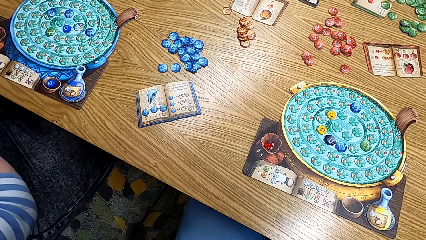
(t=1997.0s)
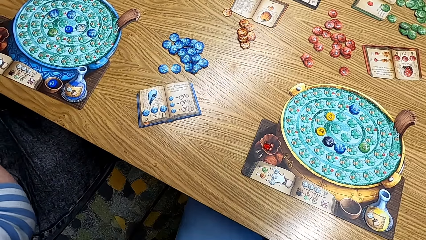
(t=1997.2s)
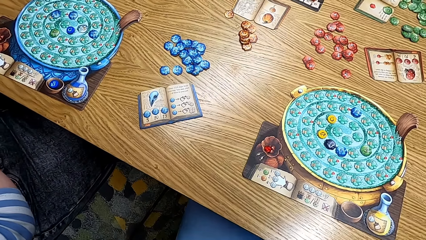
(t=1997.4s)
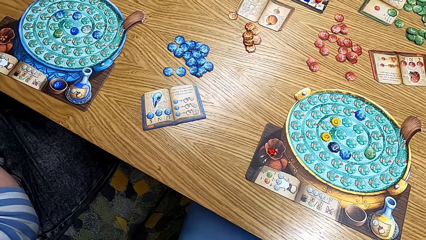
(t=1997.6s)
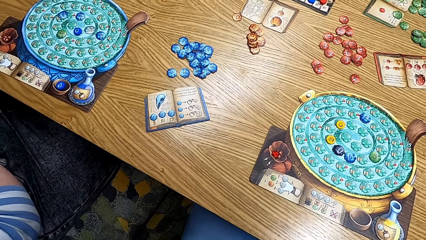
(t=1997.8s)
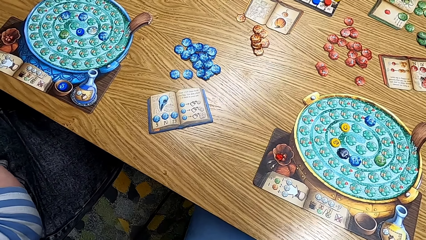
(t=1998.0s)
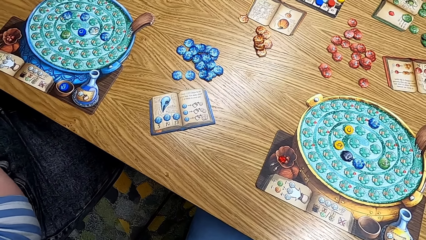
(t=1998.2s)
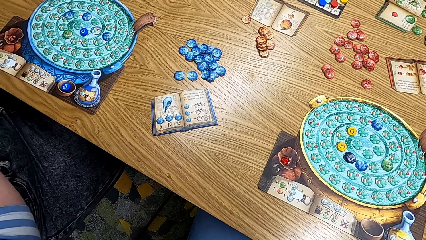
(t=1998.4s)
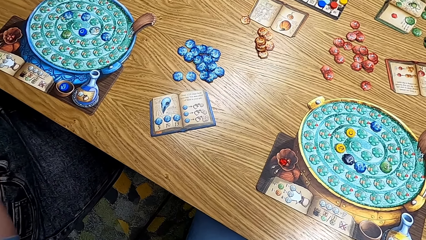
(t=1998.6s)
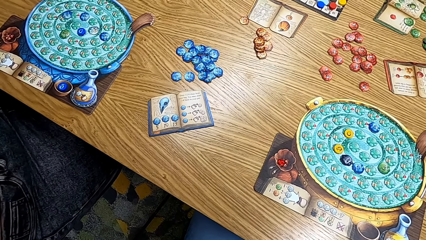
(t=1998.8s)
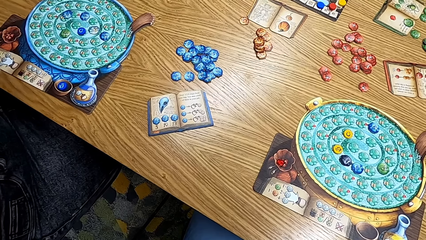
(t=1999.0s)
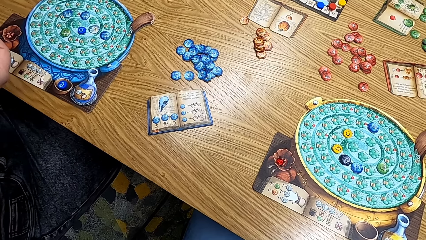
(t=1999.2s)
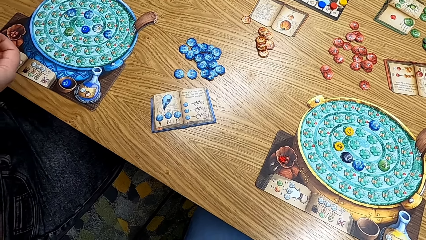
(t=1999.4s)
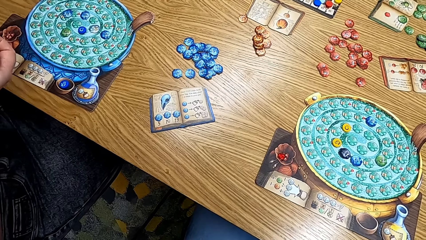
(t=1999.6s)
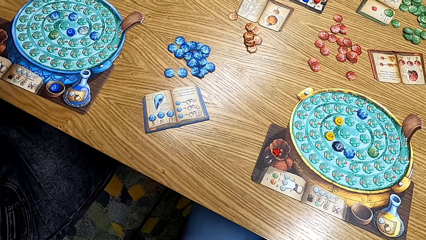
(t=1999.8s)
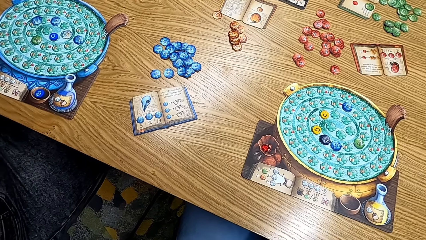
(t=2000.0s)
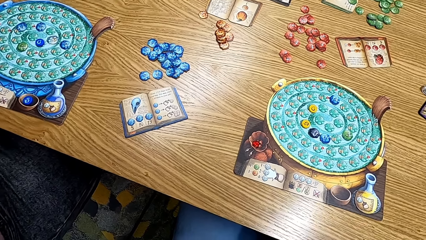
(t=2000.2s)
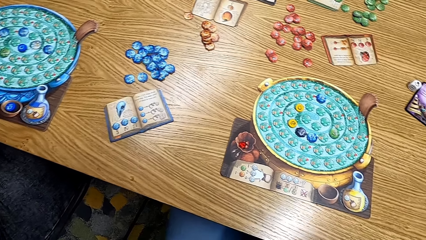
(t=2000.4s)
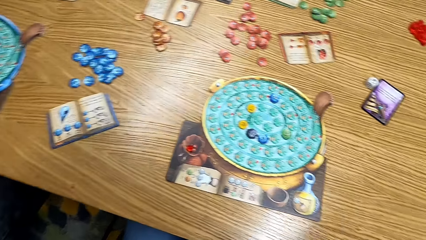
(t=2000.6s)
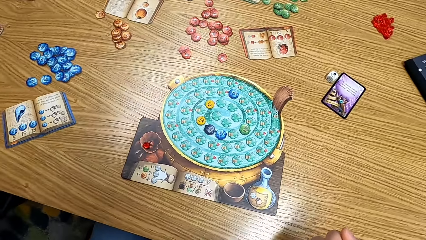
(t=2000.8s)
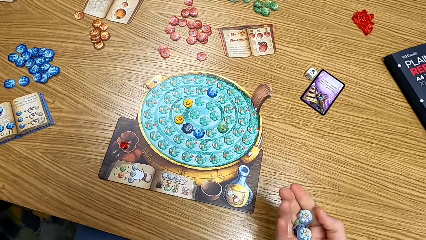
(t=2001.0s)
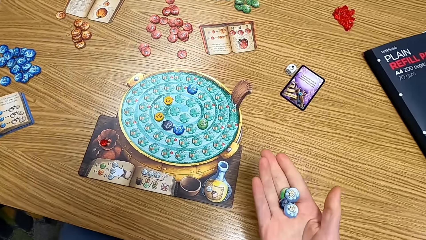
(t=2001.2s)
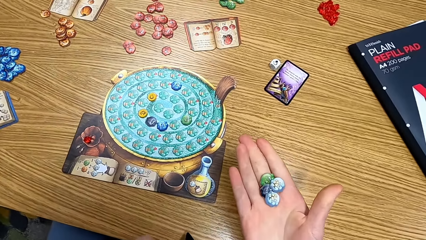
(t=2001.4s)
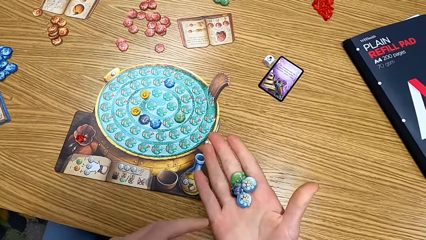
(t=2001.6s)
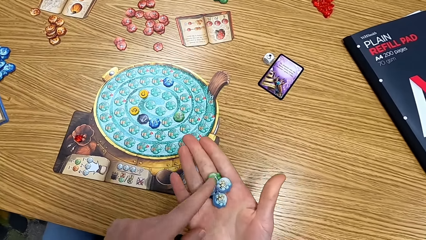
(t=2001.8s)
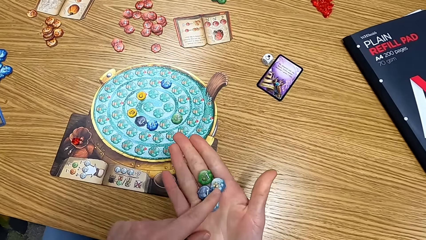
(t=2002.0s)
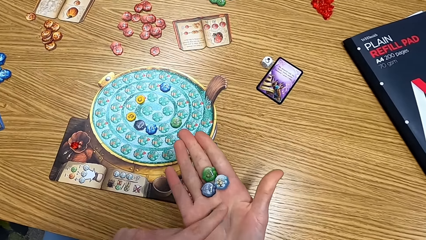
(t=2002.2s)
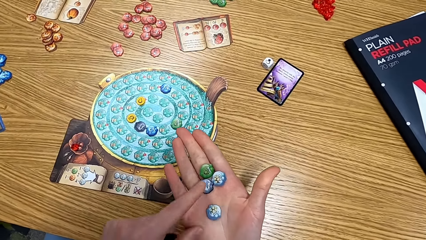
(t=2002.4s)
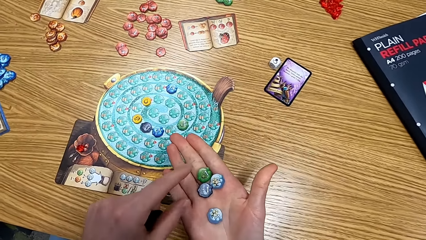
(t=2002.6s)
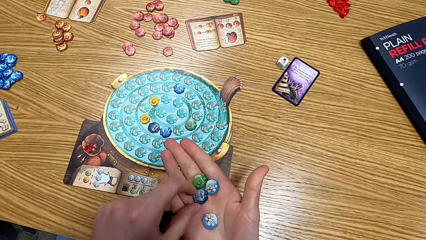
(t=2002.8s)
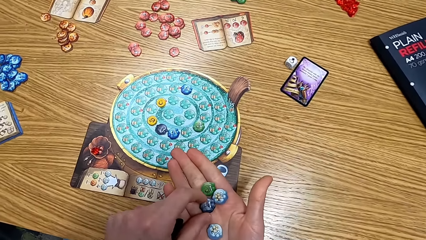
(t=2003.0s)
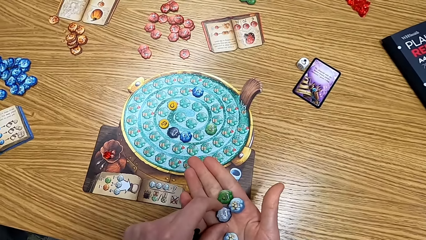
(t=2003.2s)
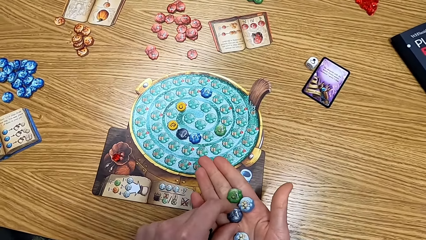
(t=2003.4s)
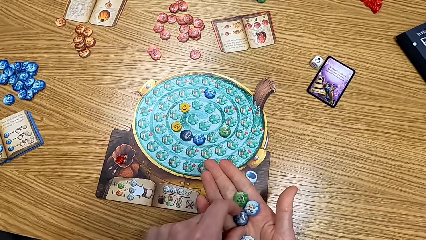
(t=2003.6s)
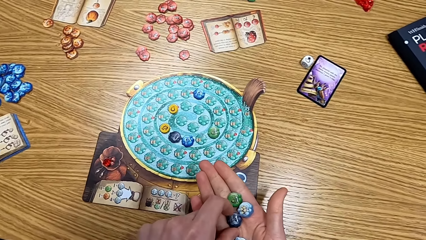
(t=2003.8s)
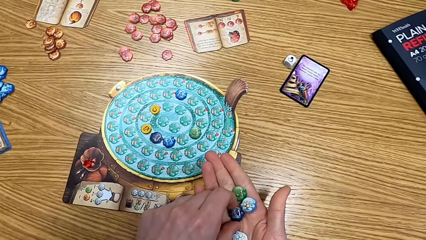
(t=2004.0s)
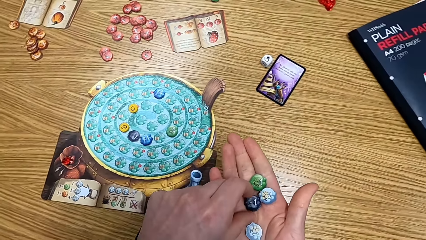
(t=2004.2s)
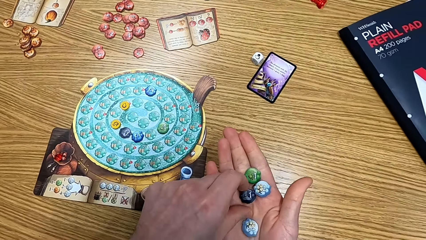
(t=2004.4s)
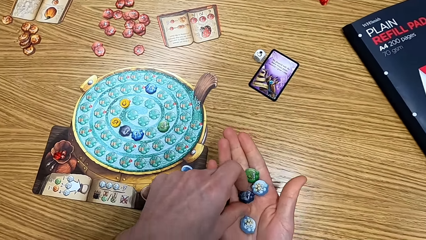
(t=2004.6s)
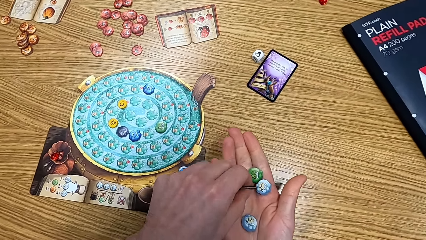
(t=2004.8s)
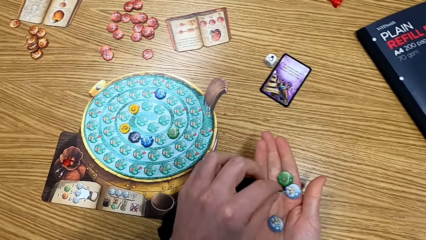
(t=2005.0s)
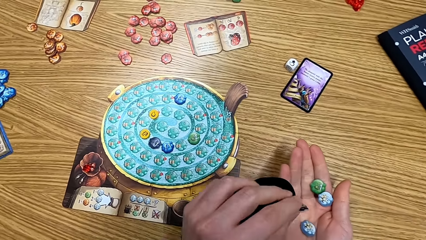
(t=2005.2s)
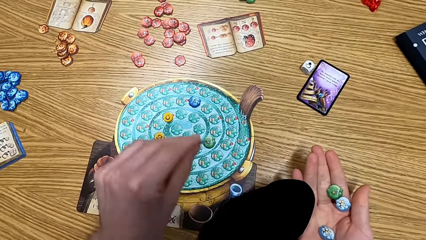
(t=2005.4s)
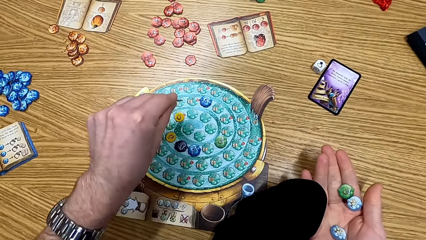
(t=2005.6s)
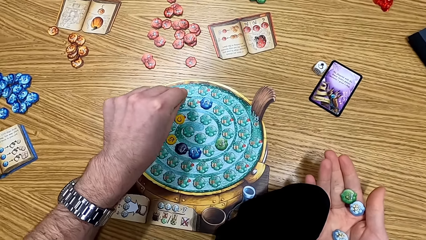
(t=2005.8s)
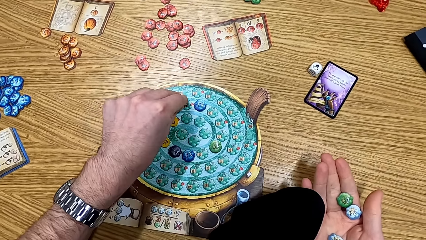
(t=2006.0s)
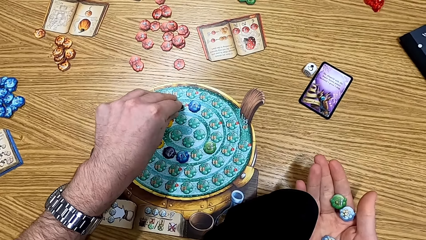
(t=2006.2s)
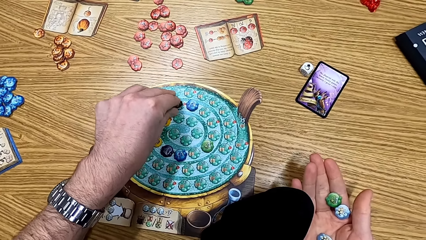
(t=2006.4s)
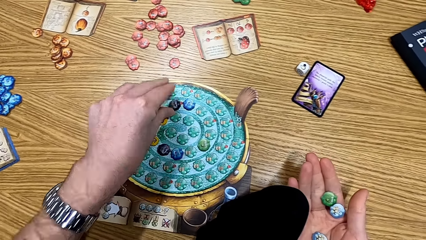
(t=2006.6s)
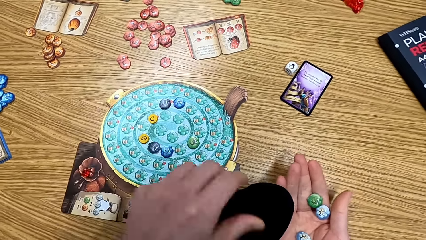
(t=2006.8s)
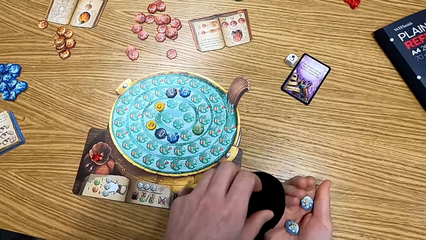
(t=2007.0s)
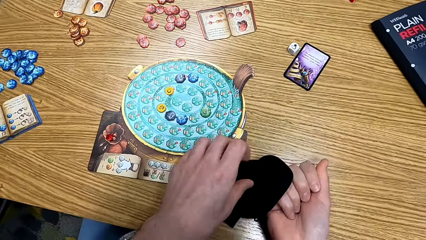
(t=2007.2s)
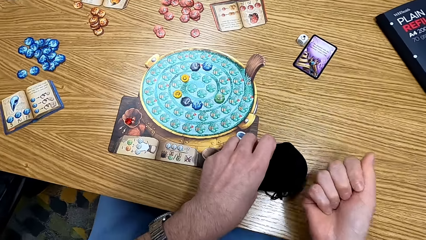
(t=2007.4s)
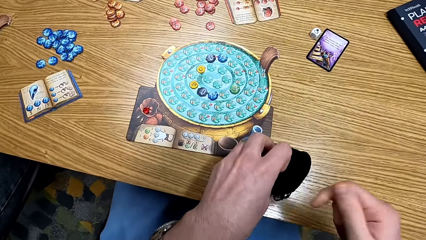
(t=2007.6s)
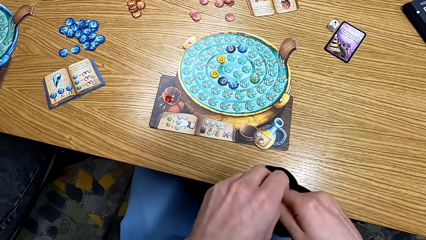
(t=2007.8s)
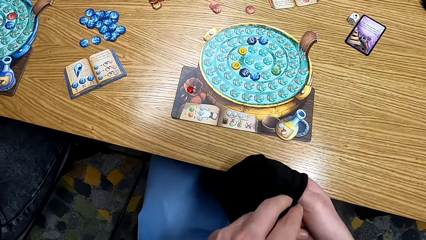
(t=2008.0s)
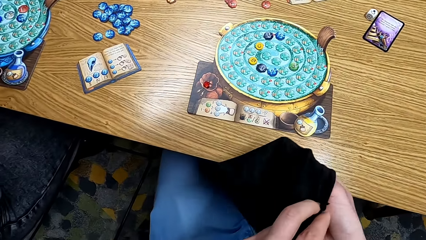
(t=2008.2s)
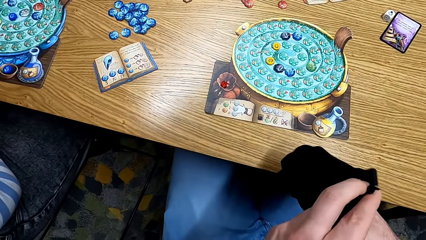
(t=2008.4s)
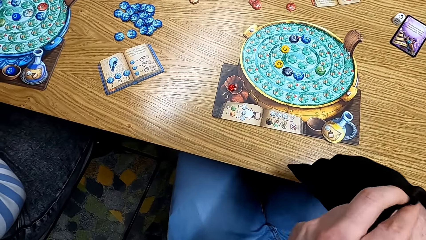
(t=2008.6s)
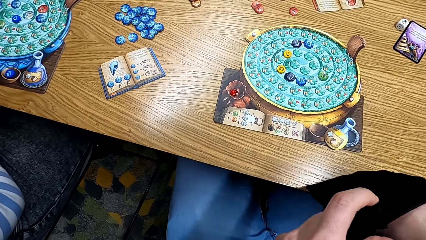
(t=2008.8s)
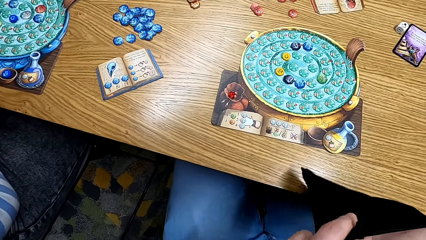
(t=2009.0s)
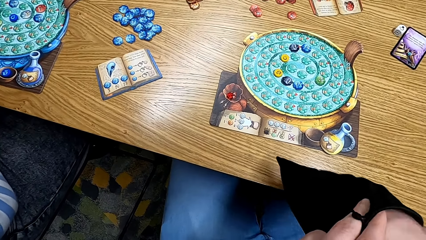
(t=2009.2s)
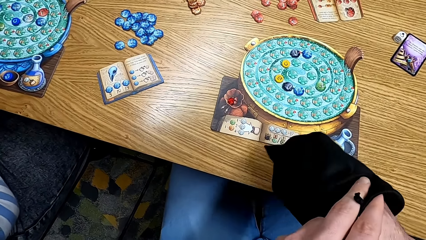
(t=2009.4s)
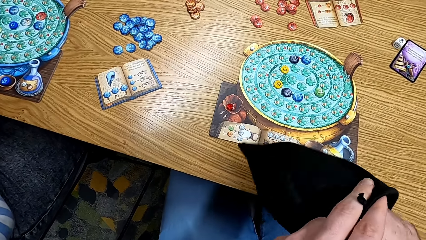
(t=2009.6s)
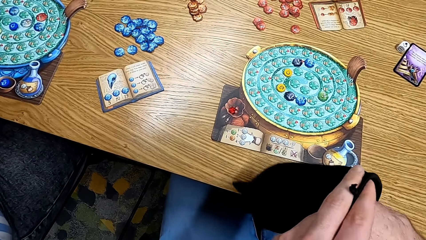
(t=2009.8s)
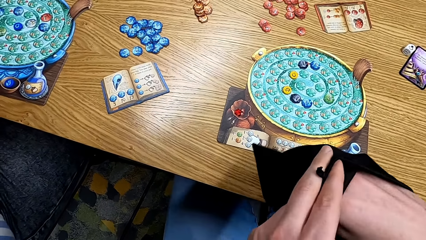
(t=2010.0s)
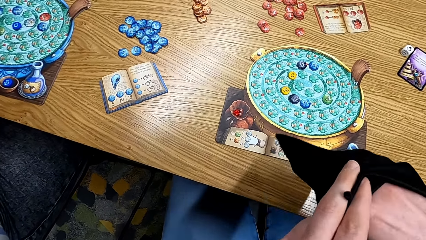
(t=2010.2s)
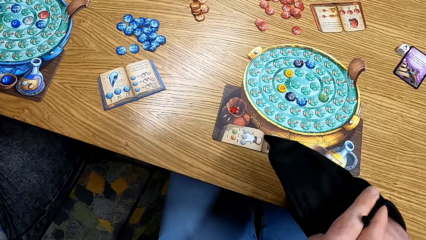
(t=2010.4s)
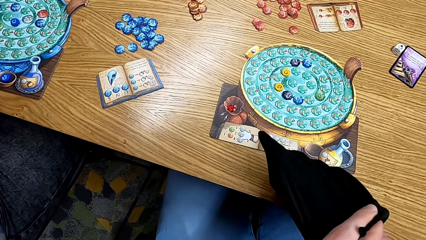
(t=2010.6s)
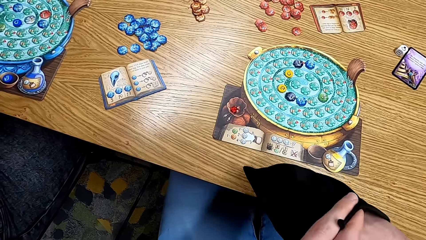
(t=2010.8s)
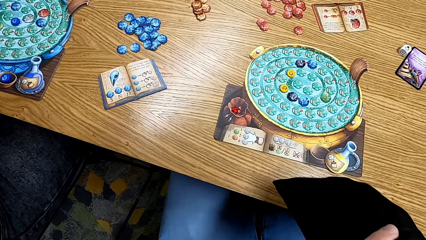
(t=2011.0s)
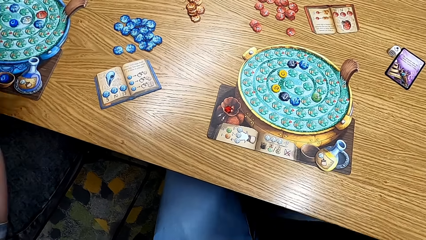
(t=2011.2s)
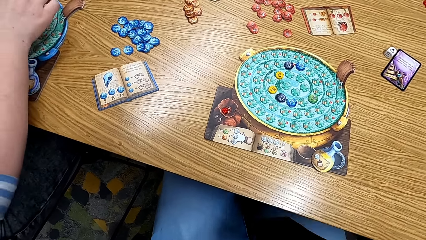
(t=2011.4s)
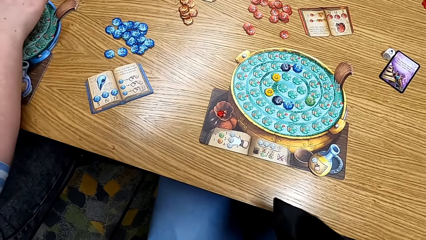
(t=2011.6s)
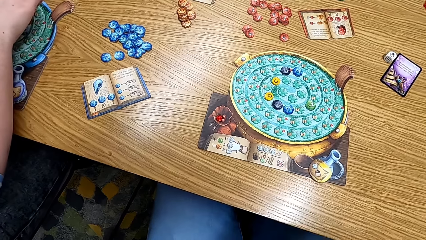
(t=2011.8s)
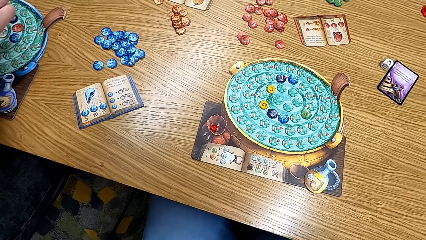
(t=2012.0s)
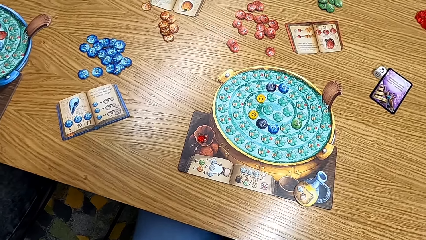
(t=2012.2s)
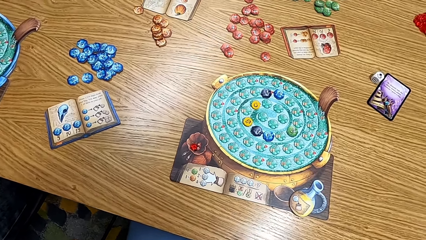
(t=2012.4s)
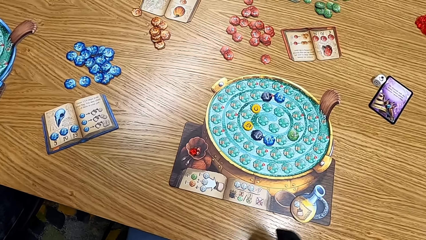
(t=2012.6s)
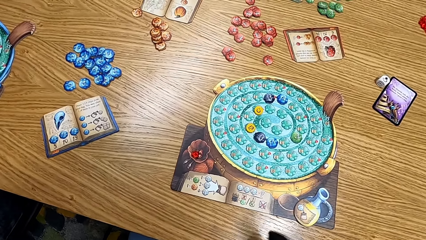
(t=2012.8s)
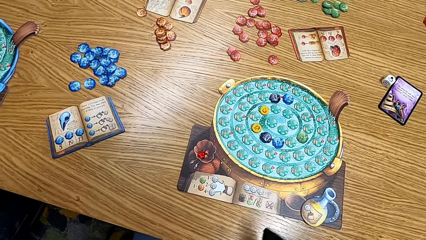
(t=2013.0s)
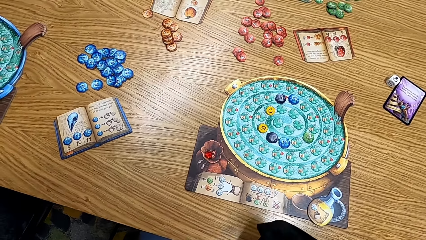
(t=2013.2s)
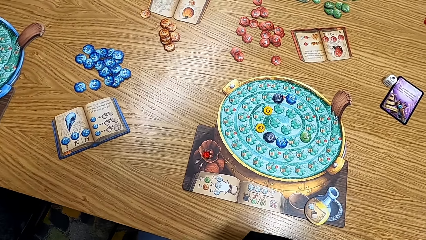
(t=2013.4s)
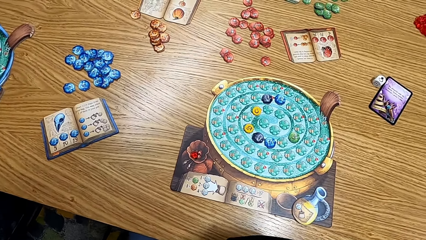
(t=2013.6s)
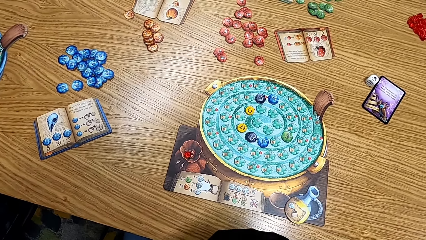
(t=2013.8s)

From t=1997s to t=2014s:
The camera wearer looks at the table. She looks around the table. She looks at the cards or tokens in her hand. She looks at the cards. She plays the board game and puts the cards on the table. She puts the cards in the bag. She shakes the cards in the bag. A woman plays the game.
